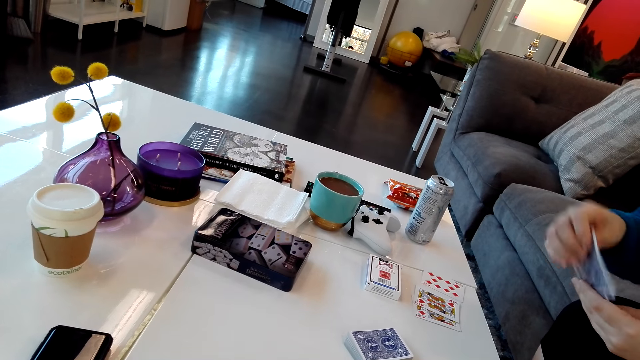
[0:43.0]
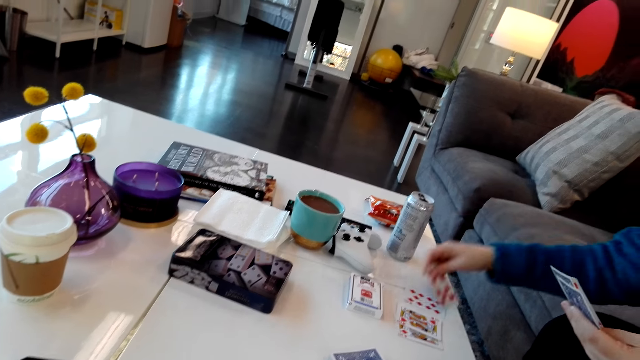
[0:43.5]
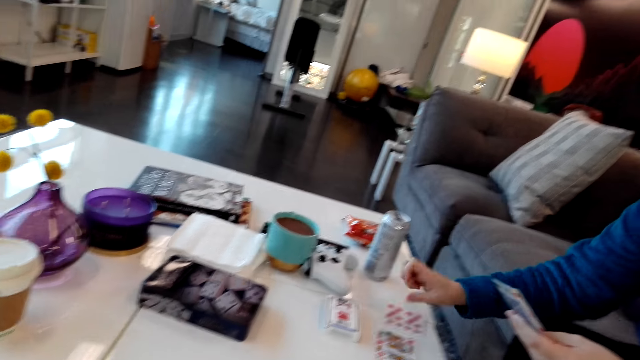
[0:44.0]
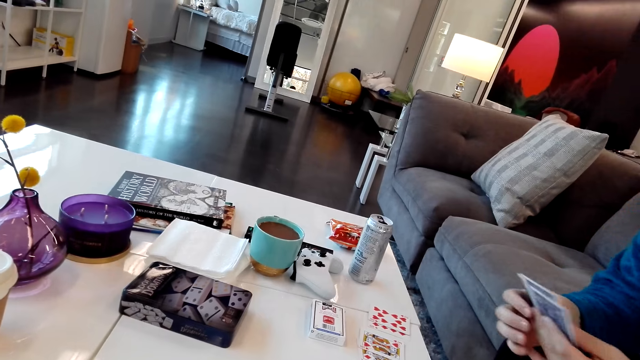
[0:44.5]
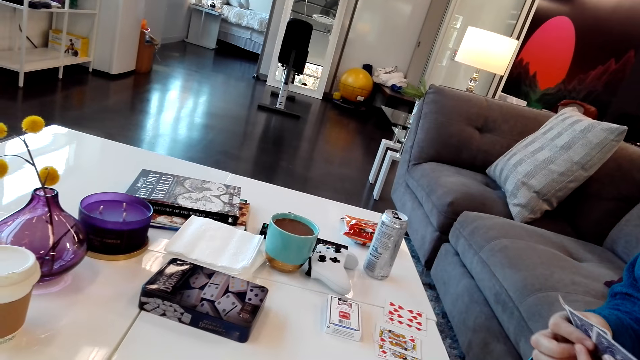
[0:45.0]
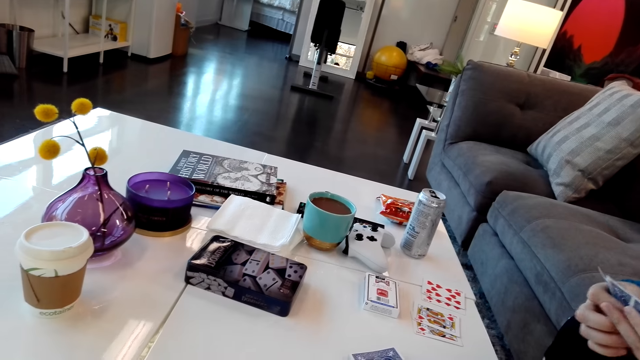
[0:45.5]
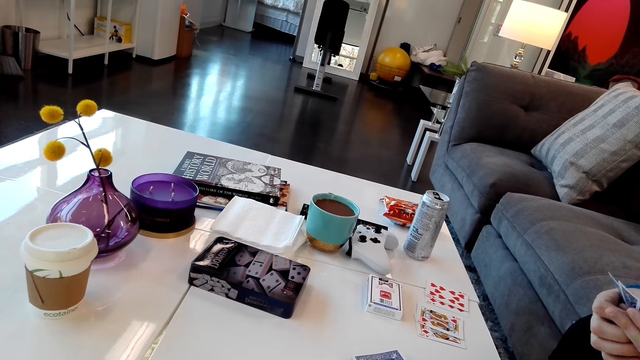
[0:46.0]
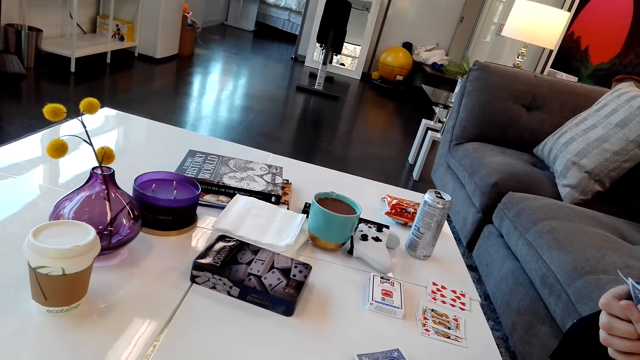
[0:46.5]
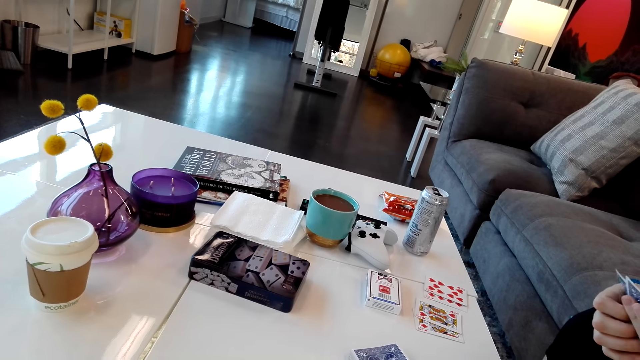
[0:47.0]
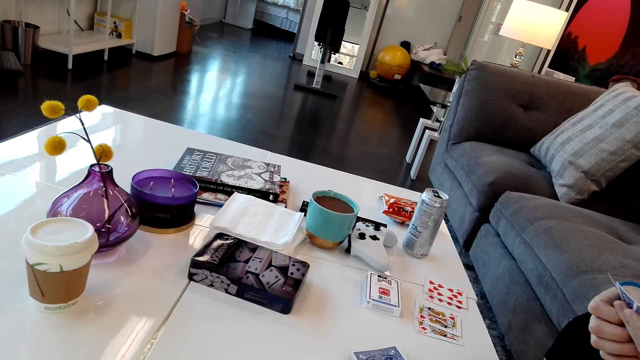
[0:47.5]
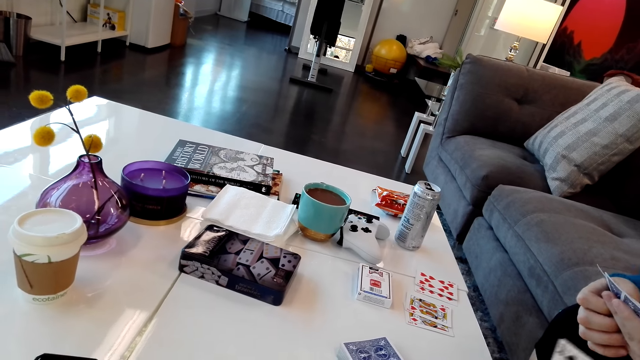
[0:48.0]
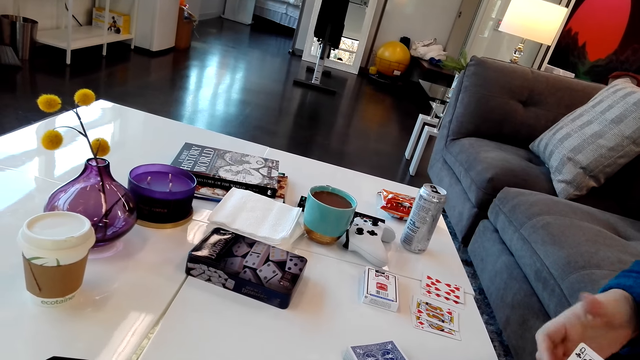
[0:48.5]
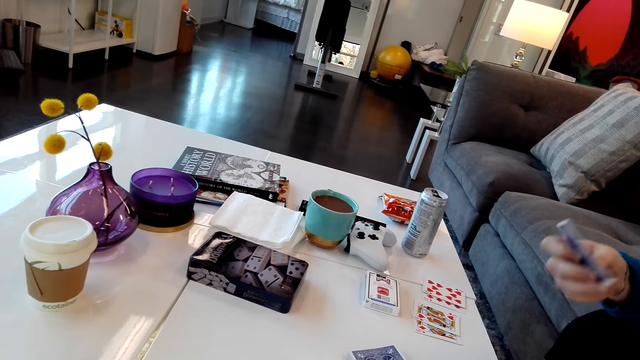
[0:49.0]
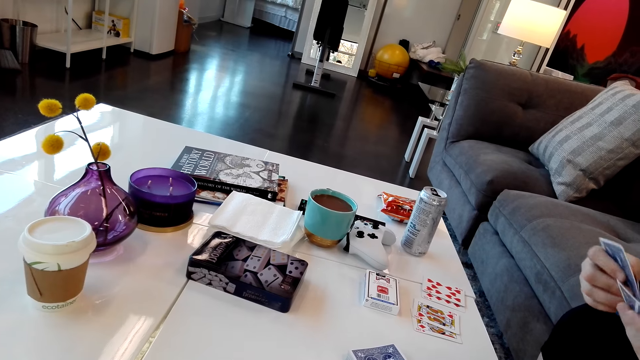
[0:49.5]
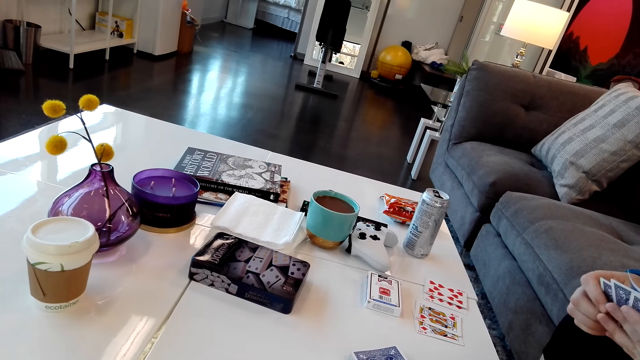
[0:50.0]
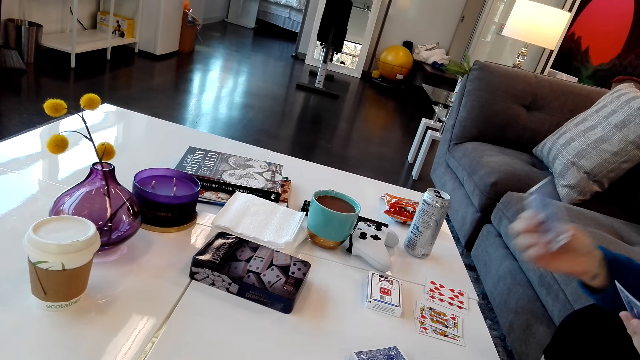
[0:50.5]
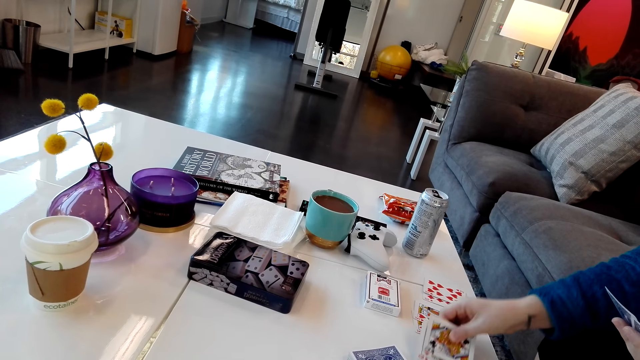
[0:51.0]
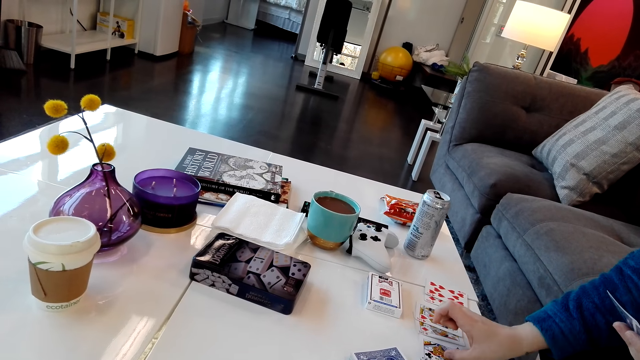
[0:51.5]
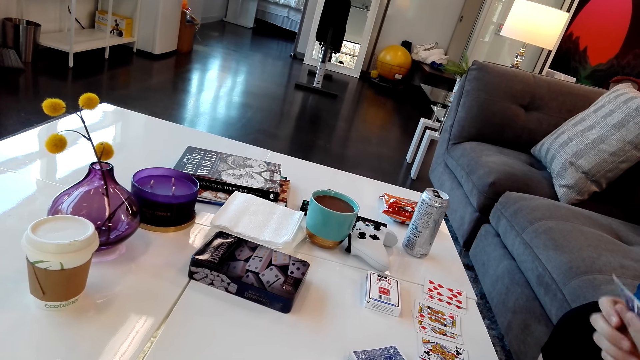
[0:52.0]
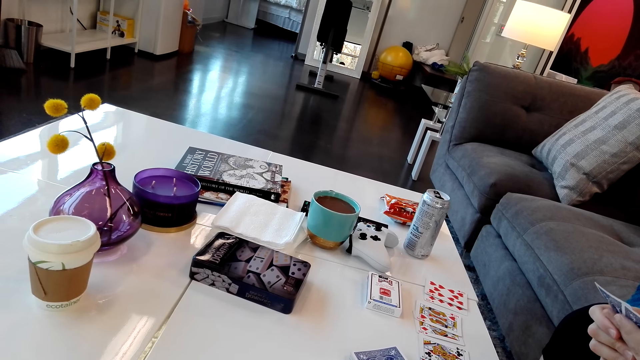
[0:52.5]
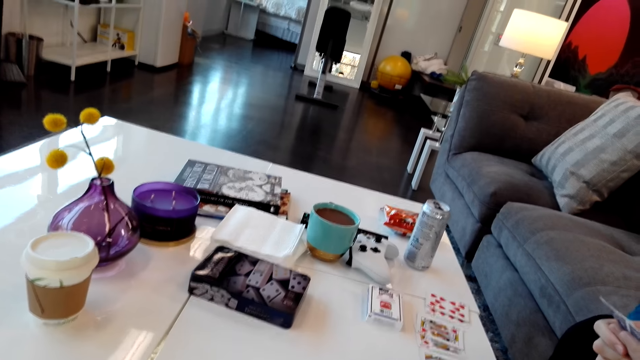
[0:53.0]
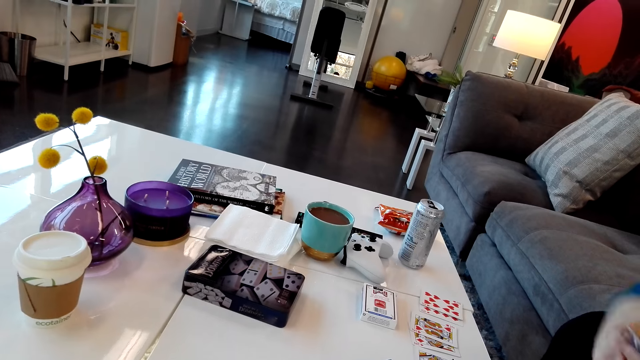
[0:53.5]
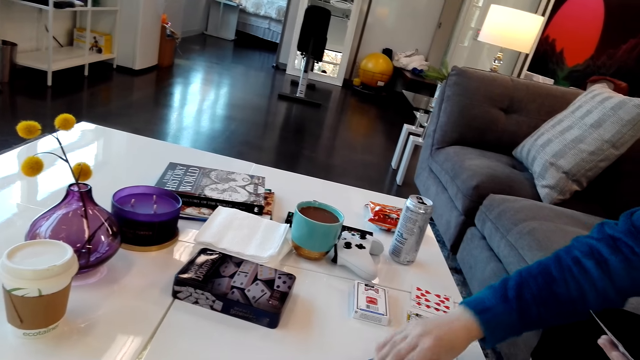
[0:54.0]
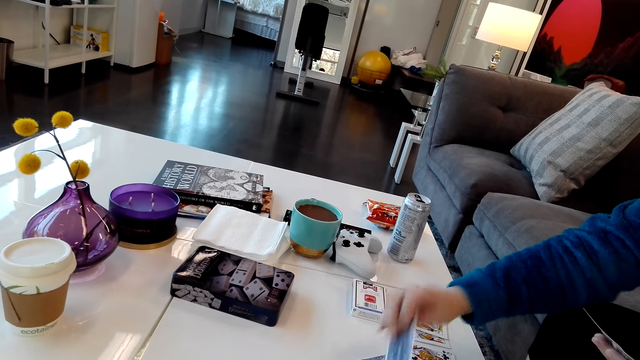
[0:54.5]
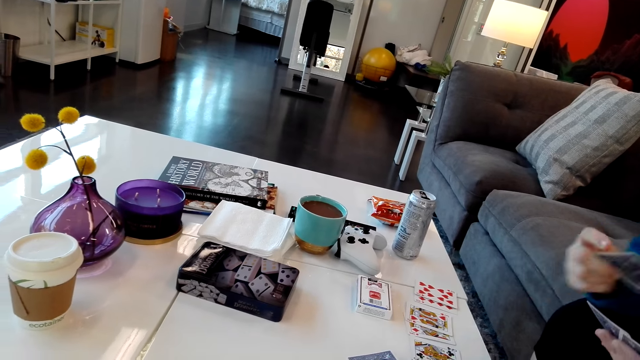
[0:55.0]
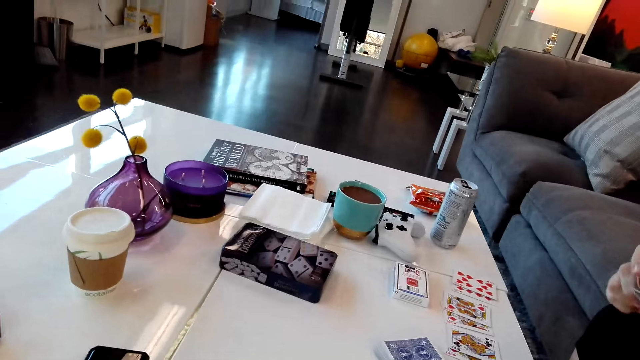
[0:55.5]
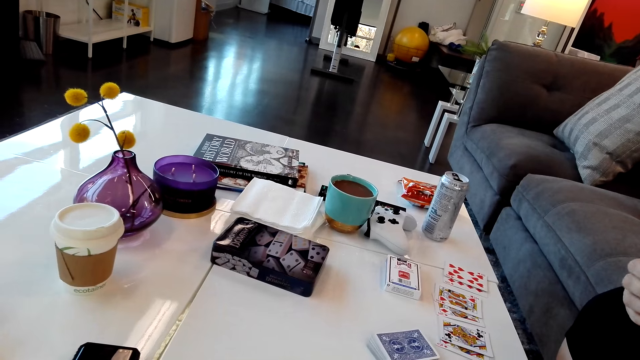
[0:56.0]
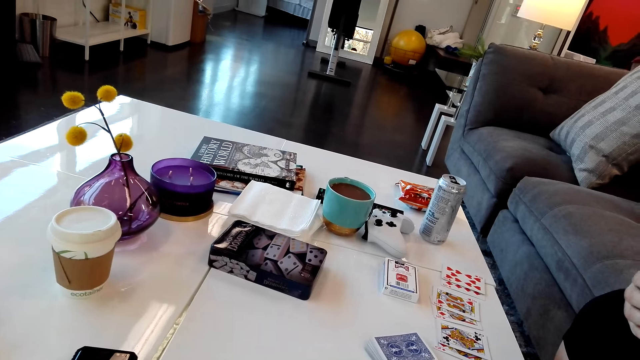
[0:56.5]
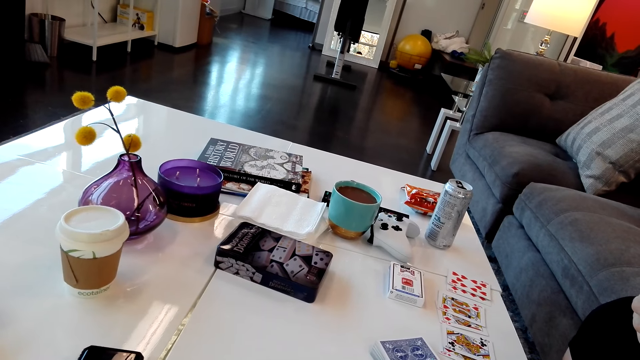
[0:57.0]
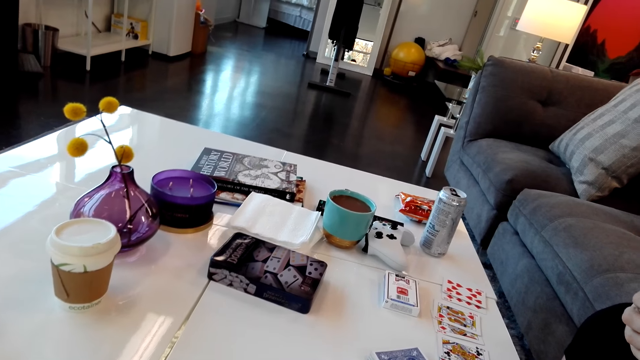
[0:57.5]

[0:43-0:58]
The camera wearer gives a person a card. The person puts a card on the table. The camera wearer picks a card from the table. The person picks a card on the table.

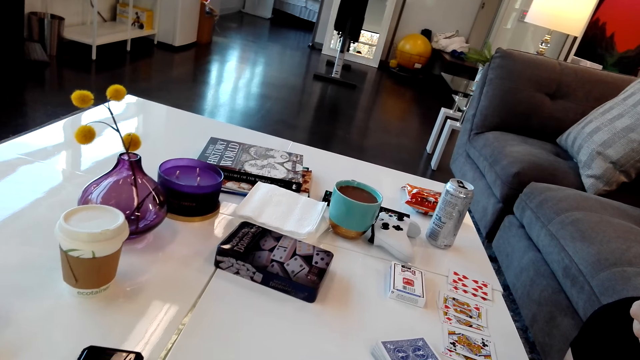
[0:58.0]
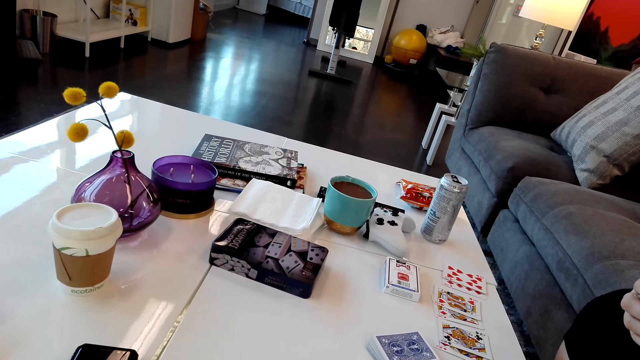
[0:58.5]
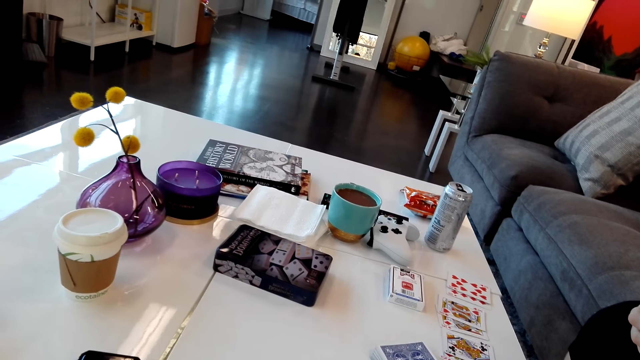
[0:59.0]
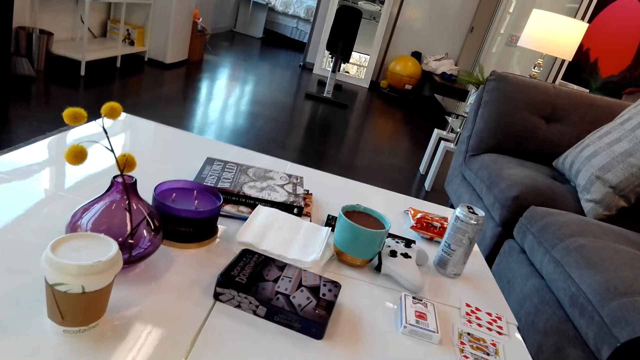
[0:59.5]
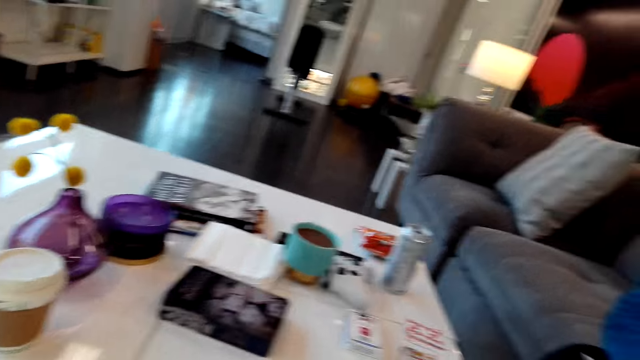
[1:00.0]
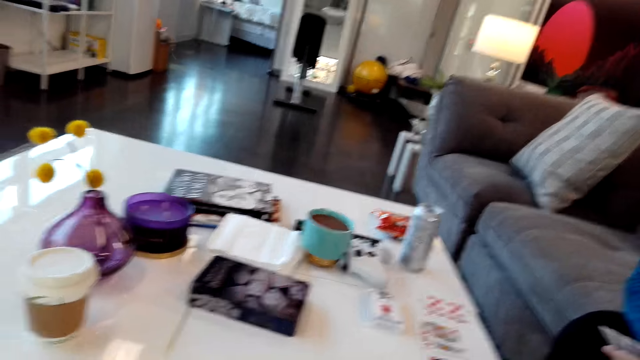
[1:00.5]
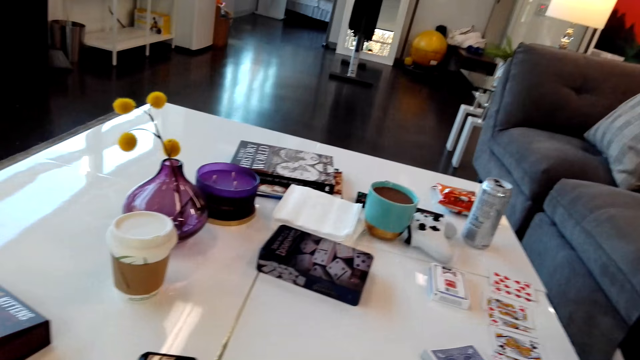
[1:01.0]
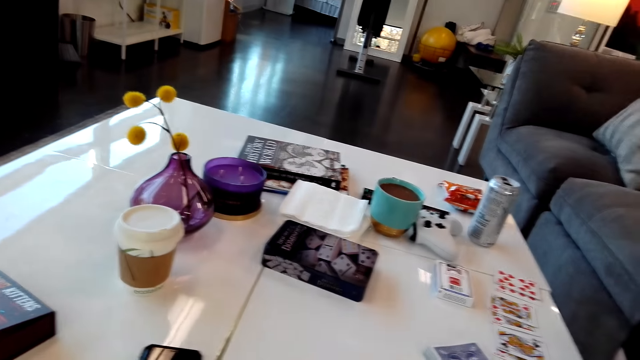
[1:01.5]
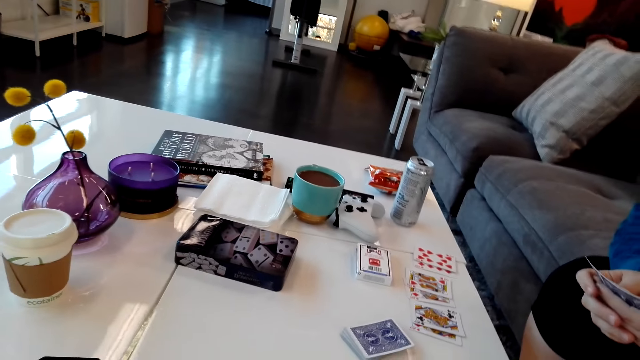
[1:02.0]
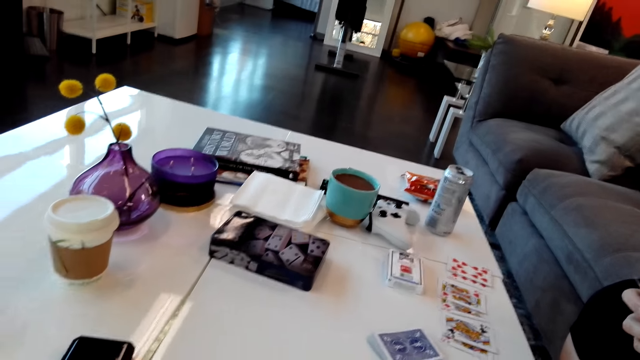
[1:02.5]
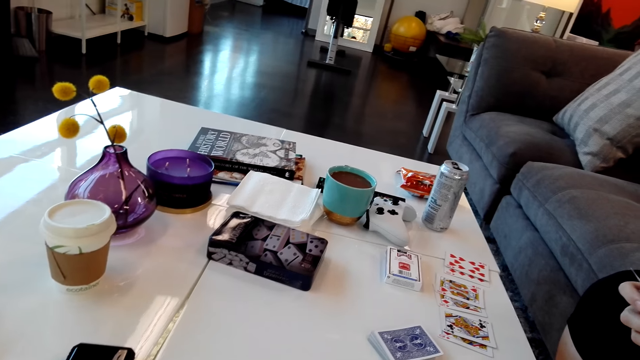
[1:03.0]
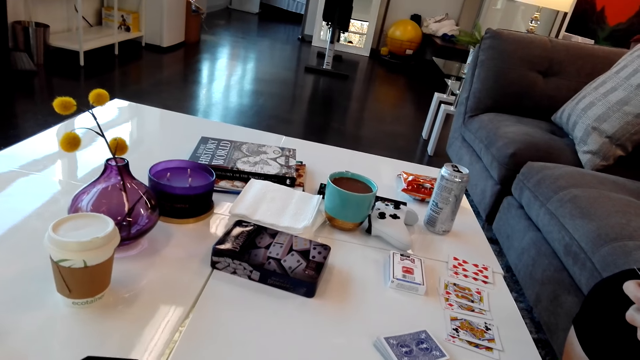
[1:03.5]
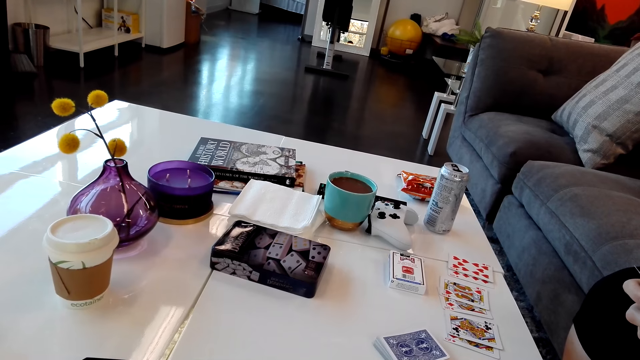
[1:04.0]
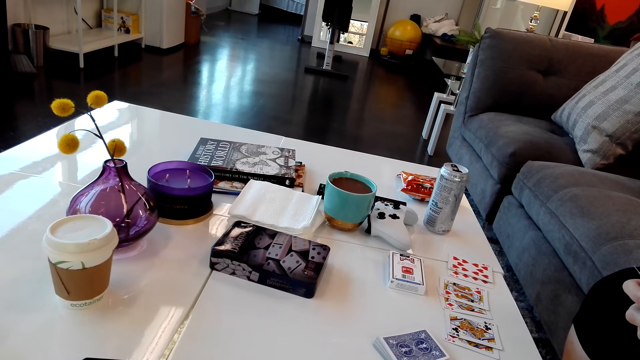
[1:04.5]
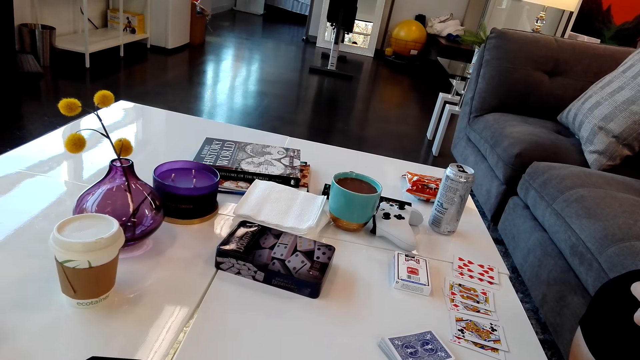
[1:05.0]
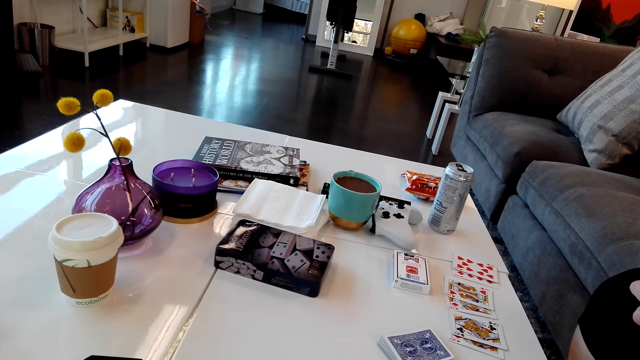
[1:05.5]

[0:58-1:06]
The camera wearer looks at the cards.
